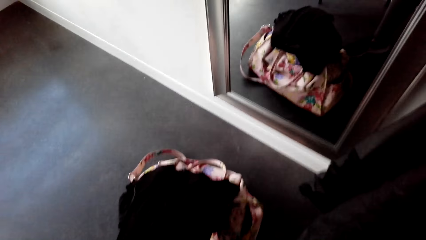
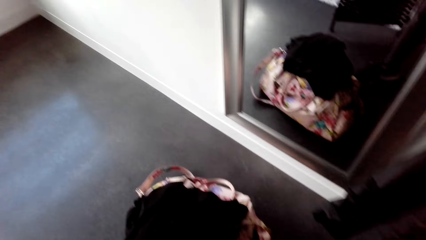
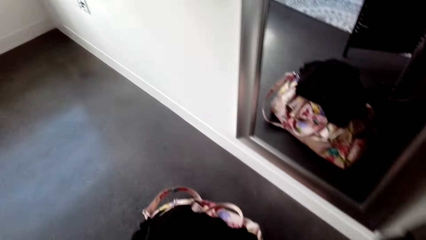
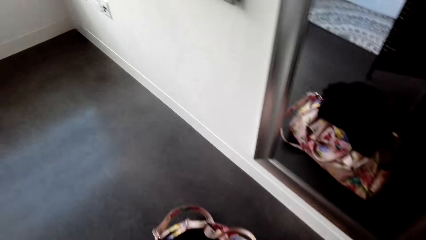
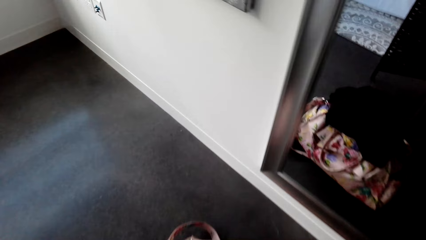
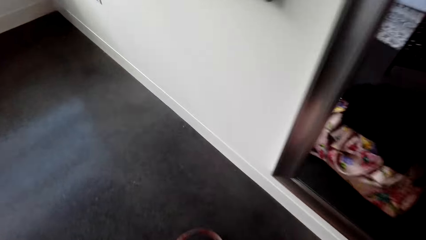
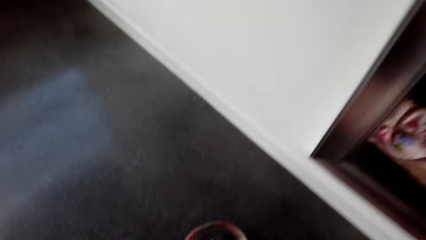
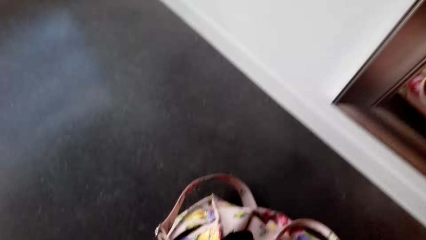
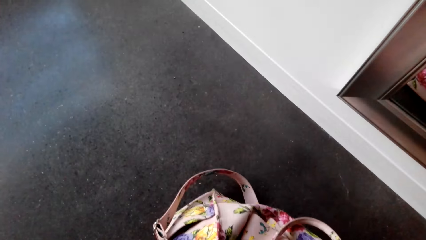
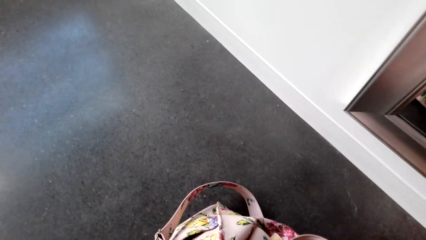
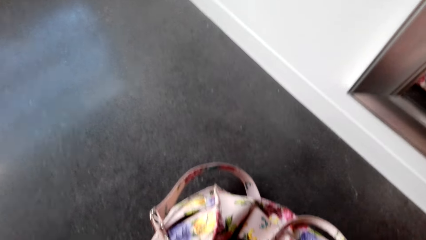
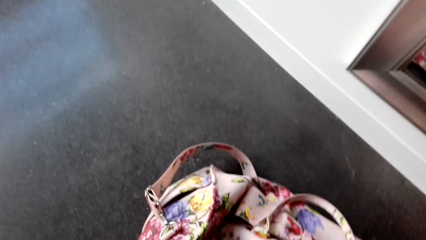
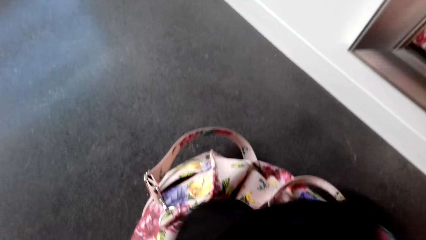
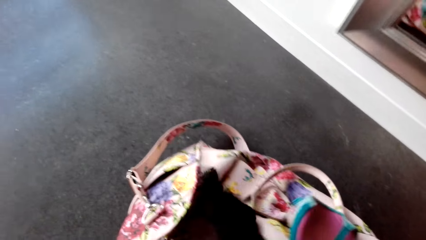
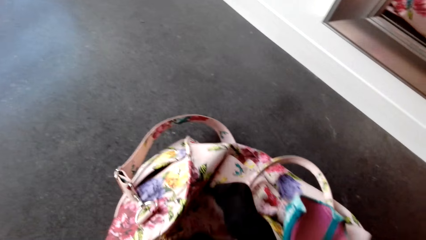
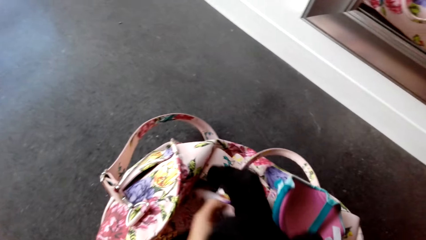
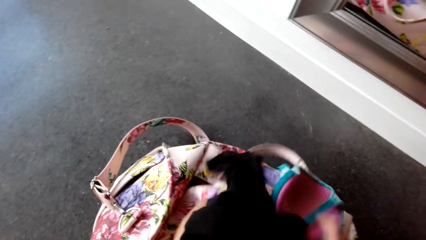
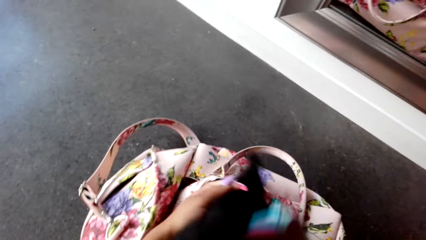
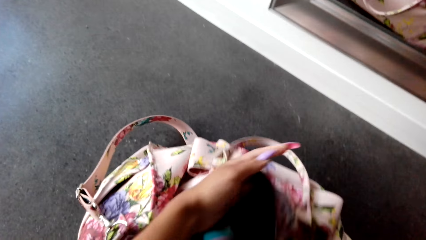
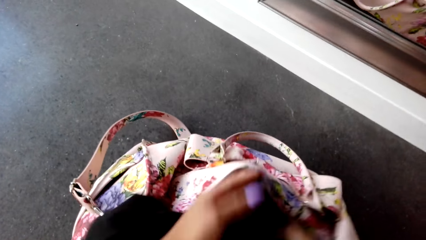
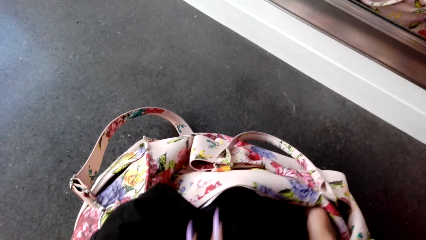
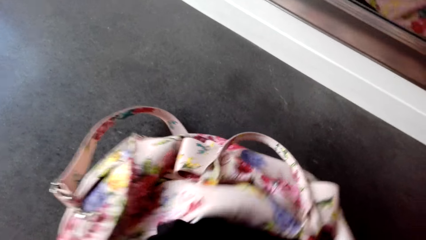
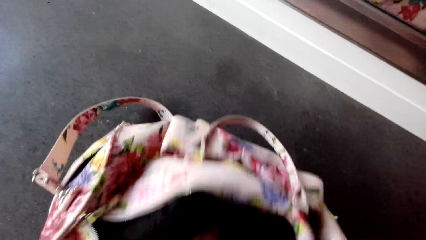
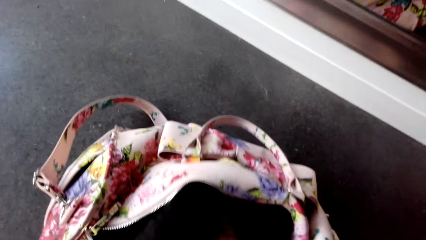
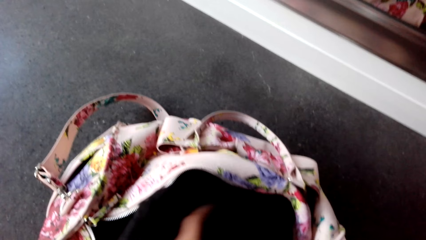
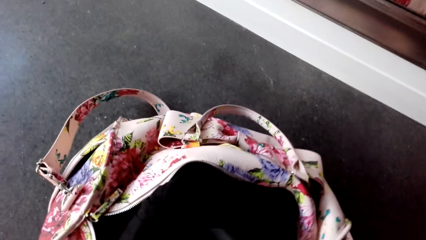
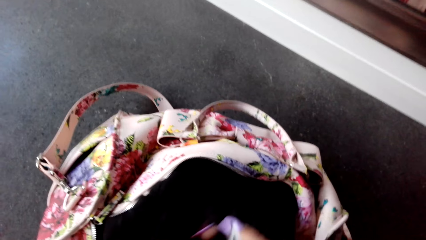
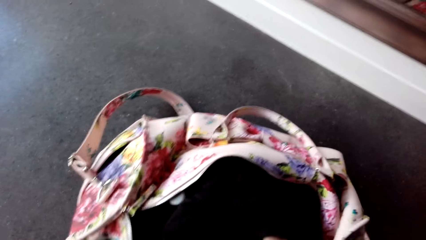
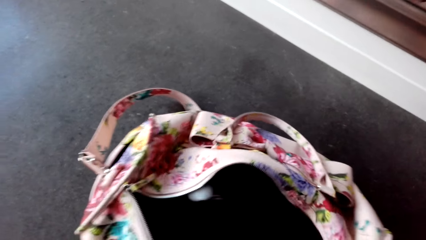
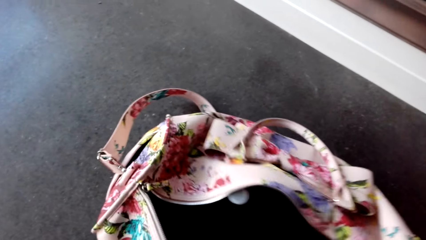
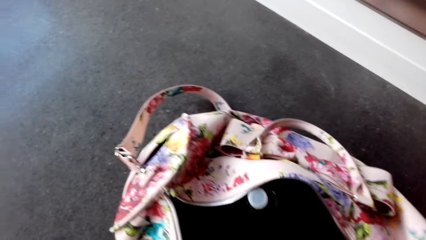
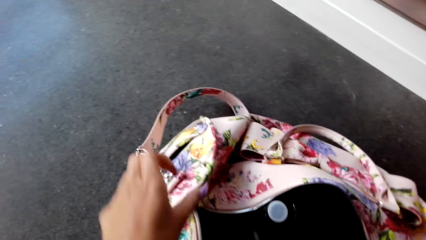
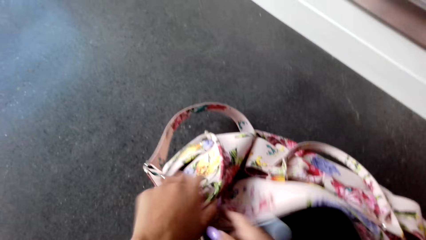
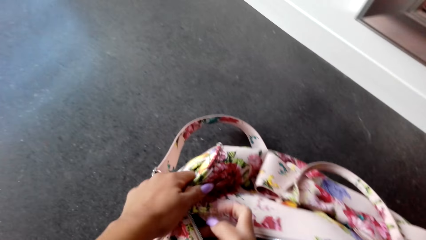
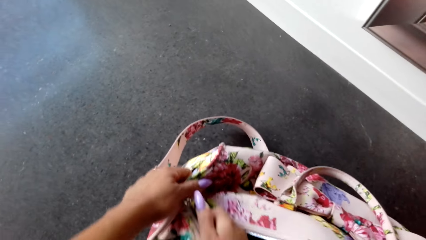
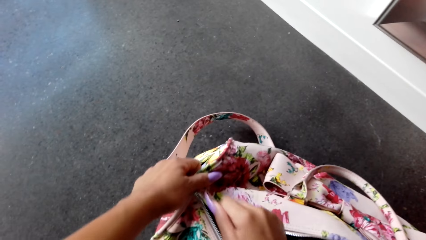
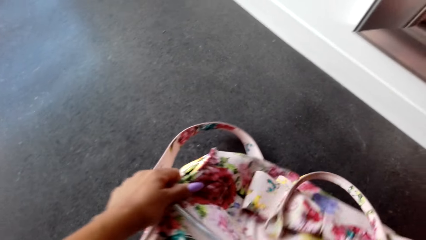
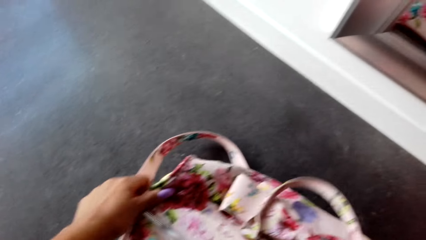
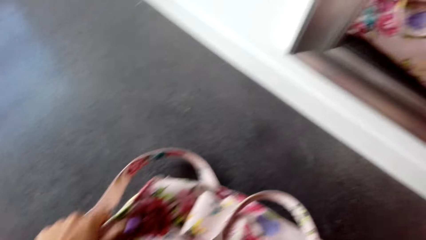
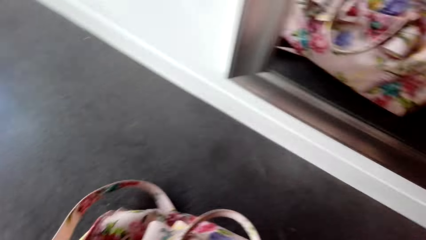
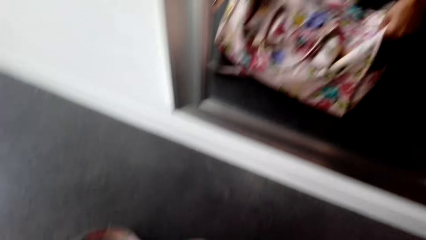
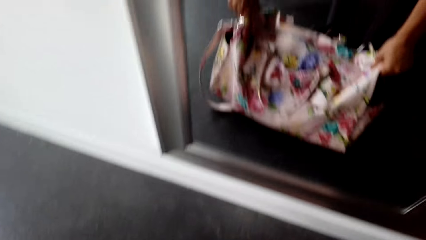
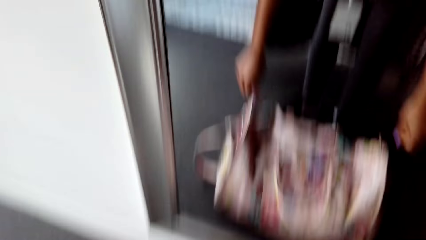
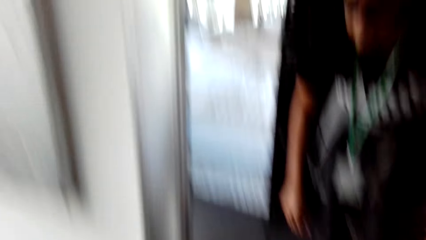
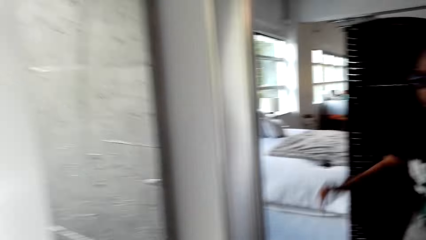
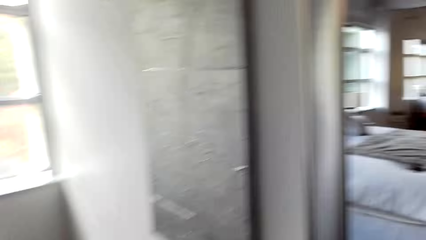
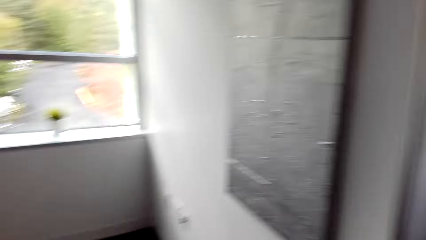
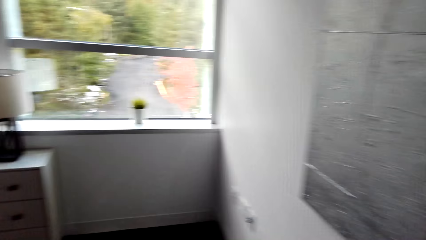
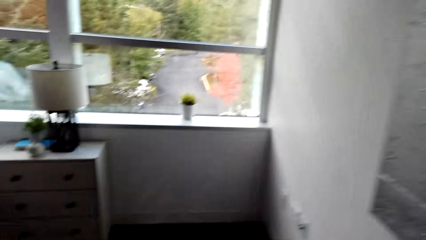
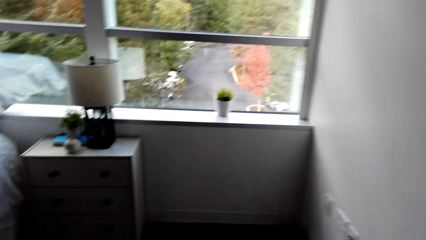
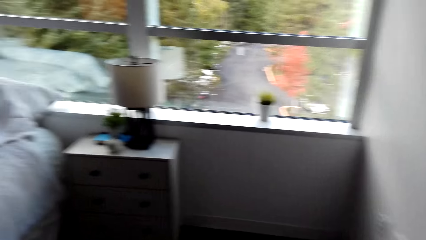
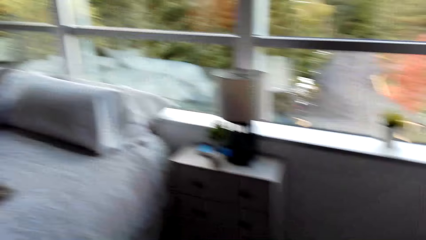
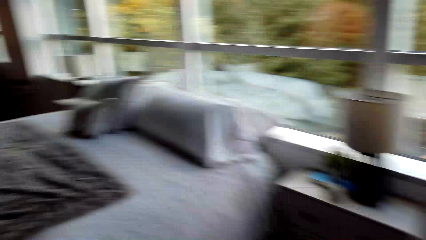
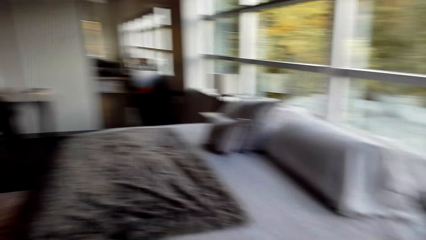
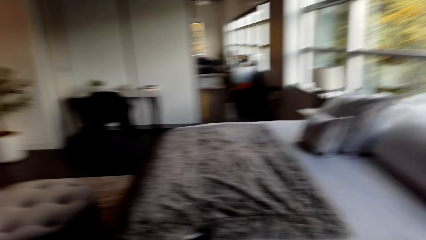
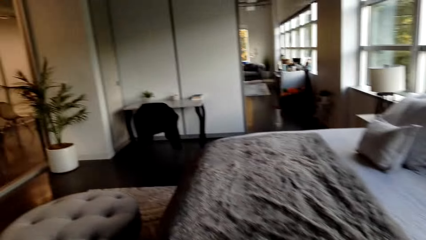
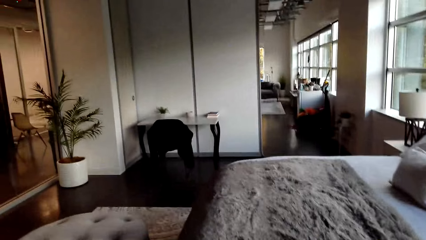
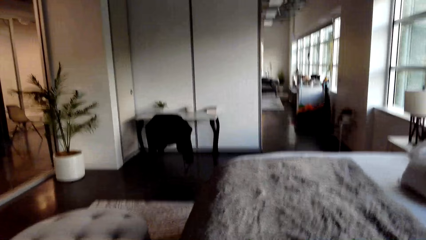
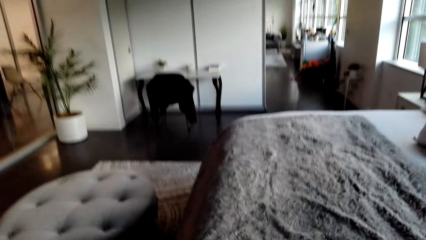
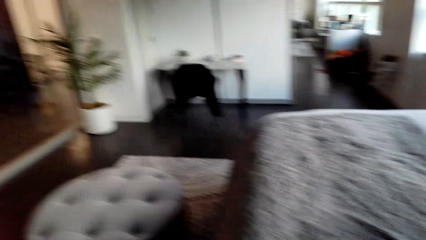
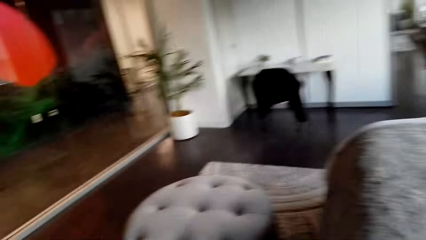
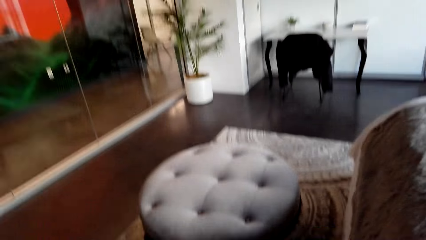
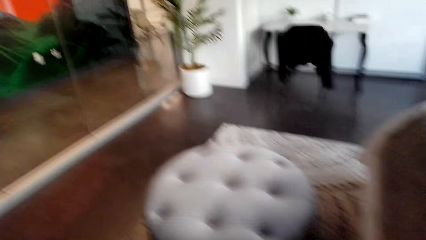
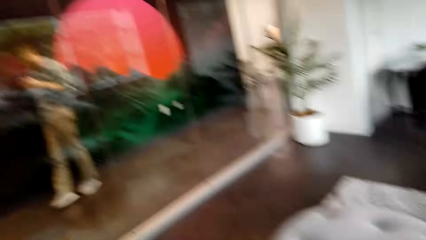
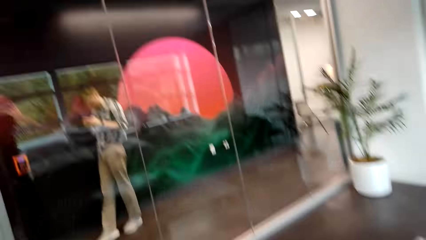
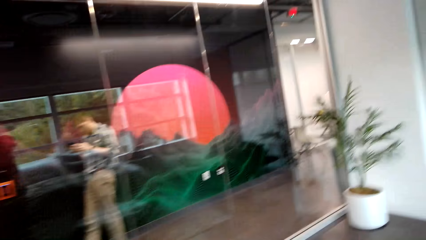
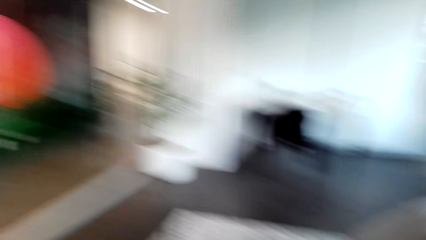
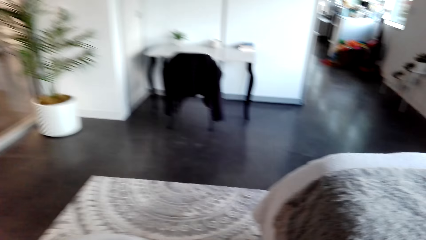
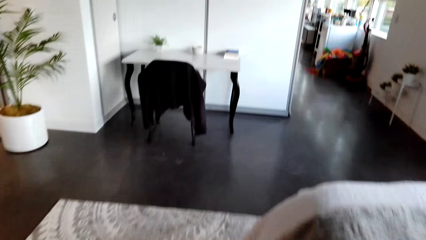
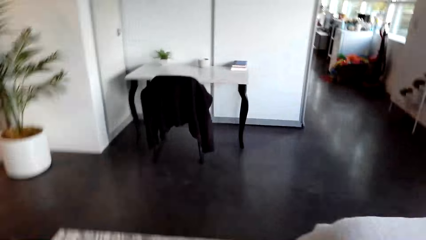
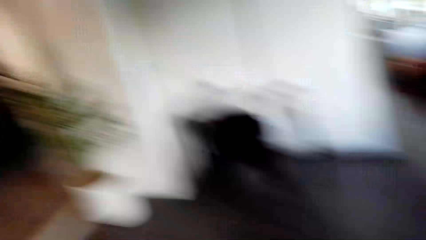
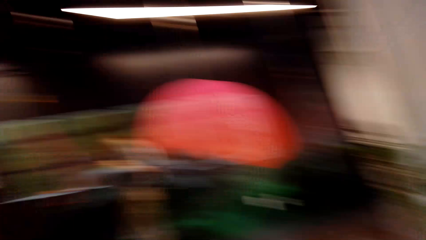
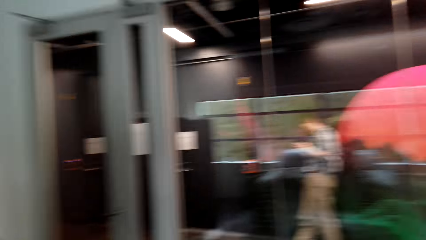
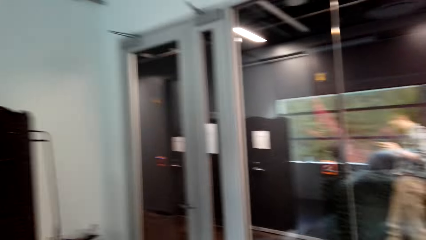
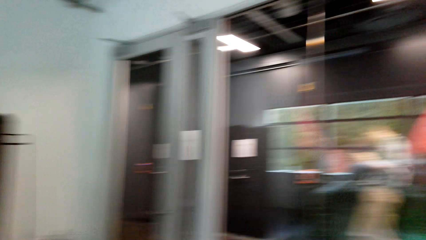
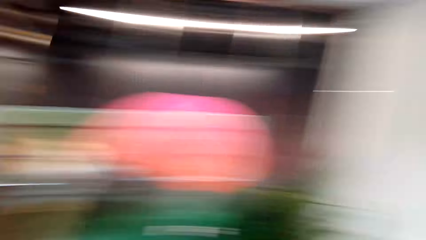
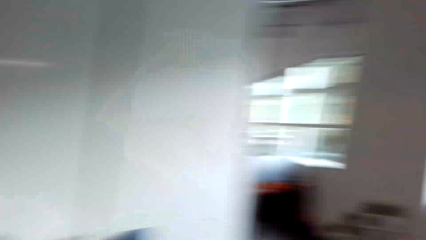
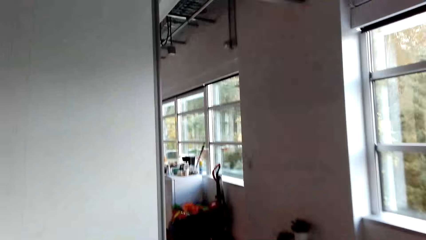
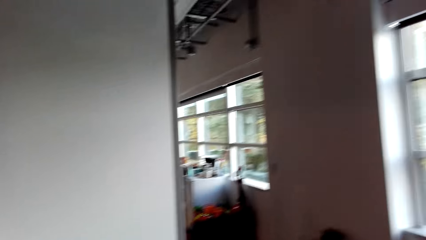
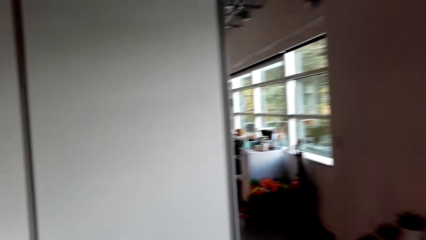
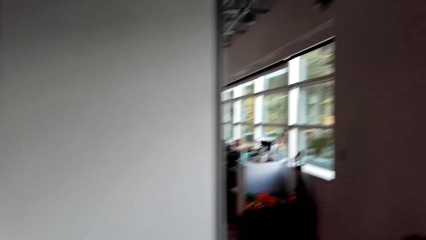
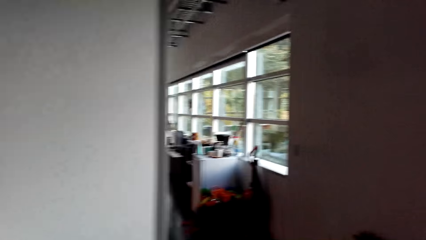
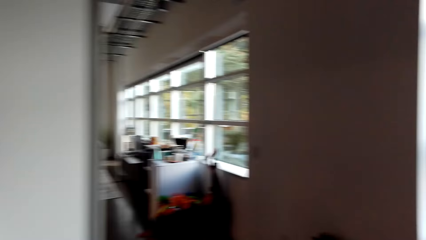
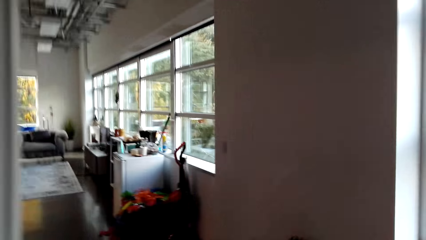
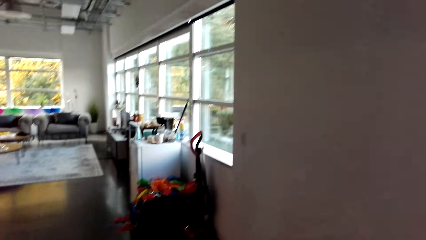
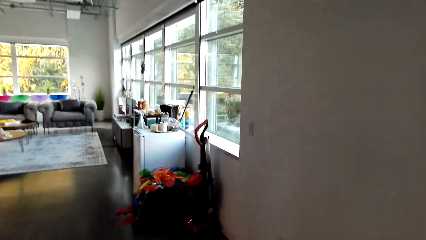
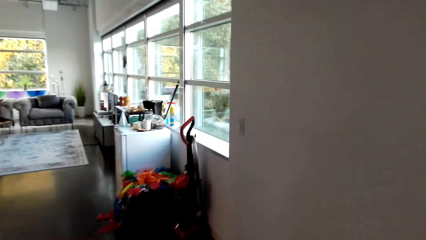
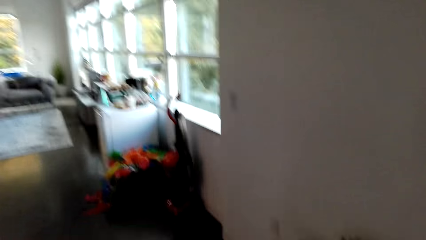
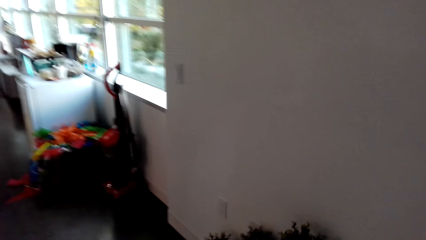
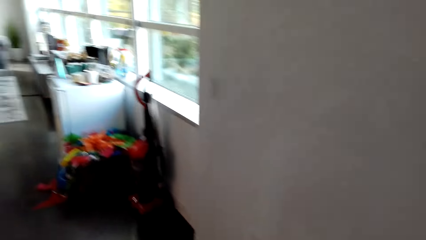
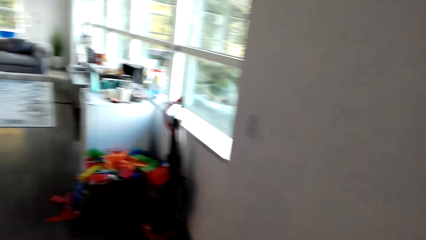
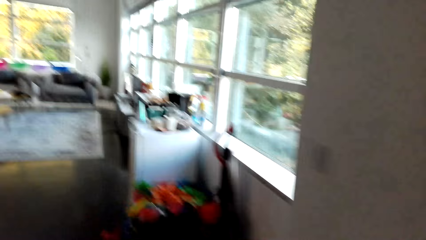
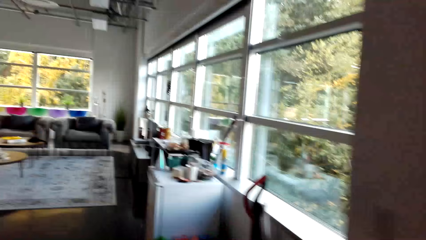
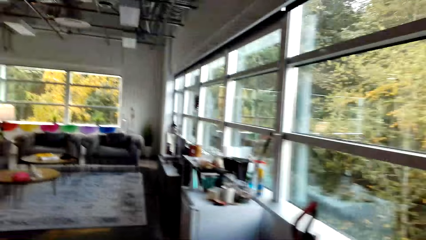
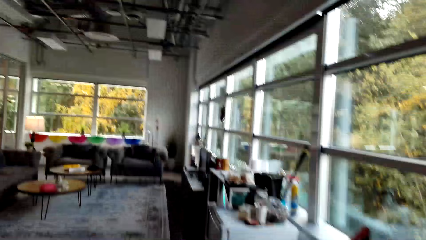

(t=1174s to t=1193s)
The camera wearer returns the clothes in the bag. They close the bag and walk around the room.
